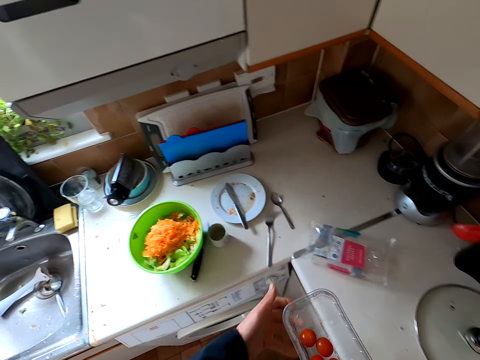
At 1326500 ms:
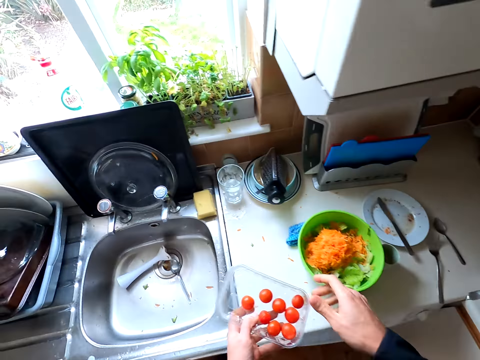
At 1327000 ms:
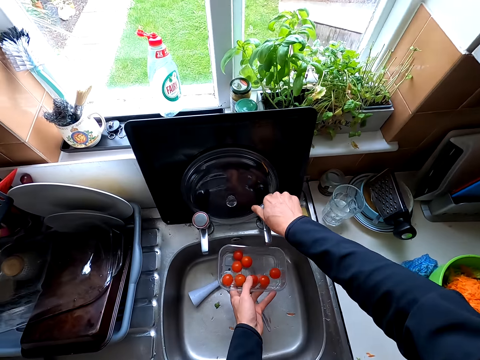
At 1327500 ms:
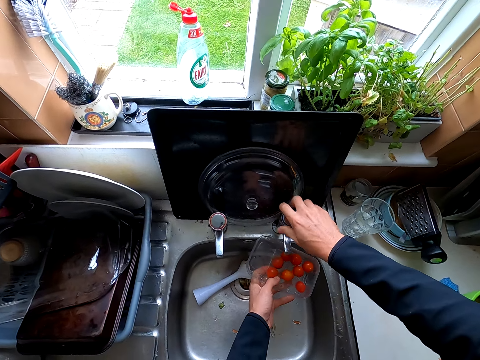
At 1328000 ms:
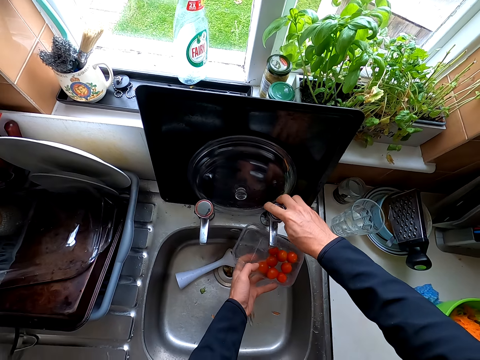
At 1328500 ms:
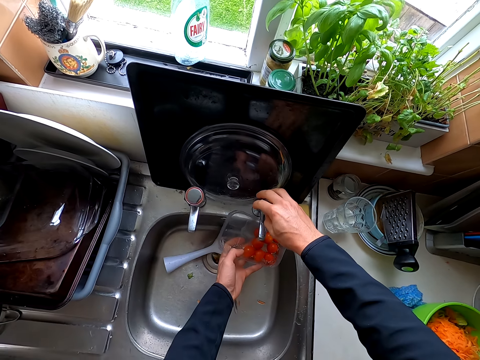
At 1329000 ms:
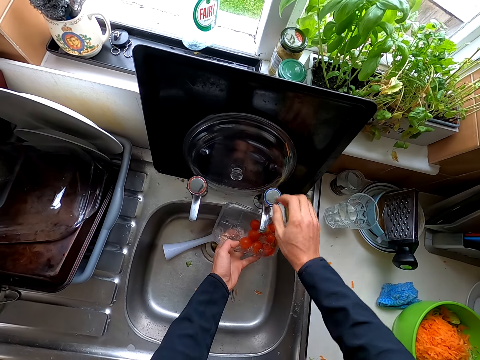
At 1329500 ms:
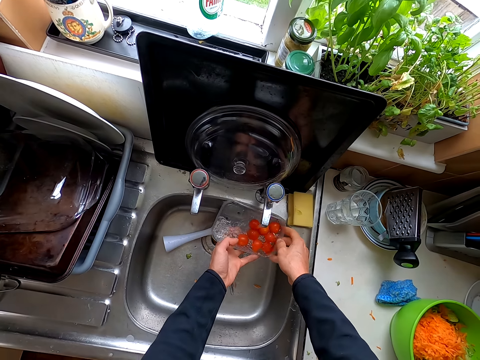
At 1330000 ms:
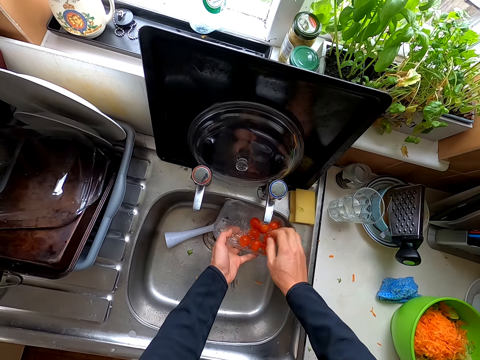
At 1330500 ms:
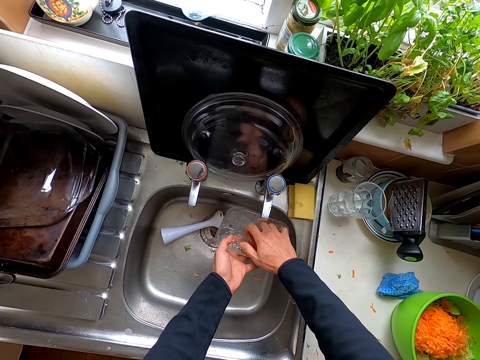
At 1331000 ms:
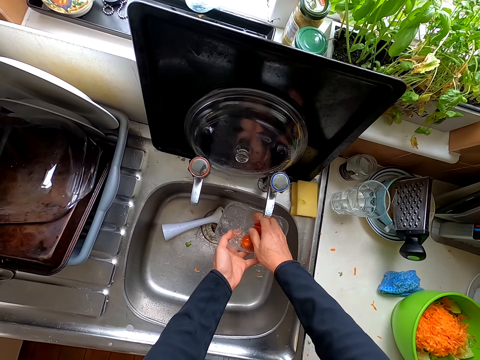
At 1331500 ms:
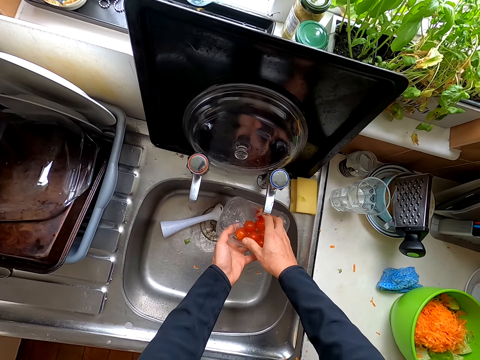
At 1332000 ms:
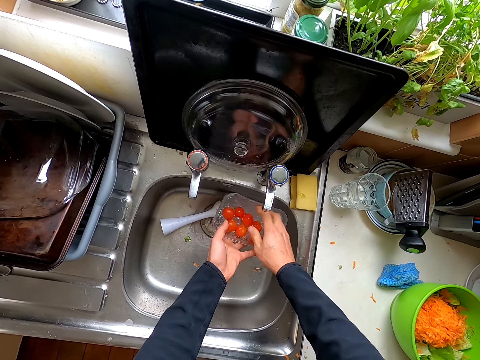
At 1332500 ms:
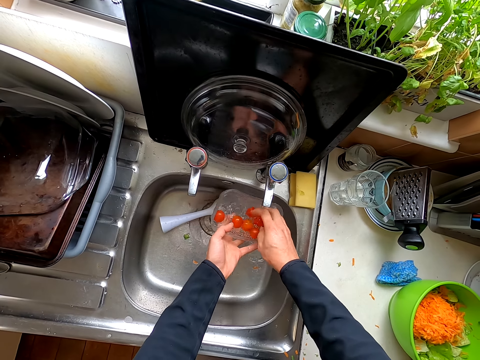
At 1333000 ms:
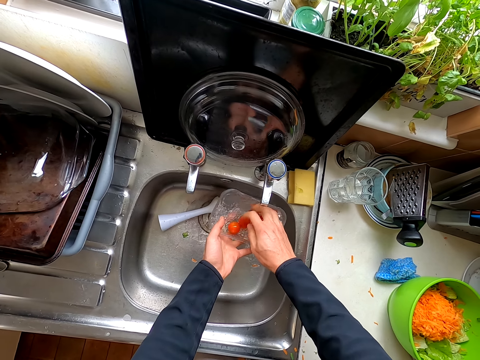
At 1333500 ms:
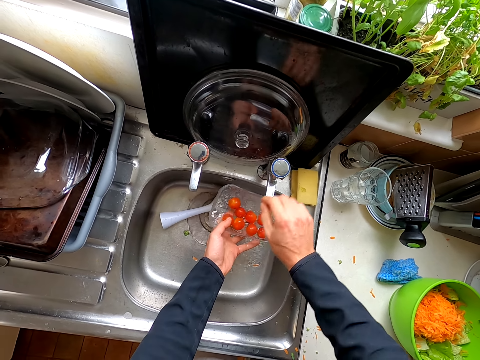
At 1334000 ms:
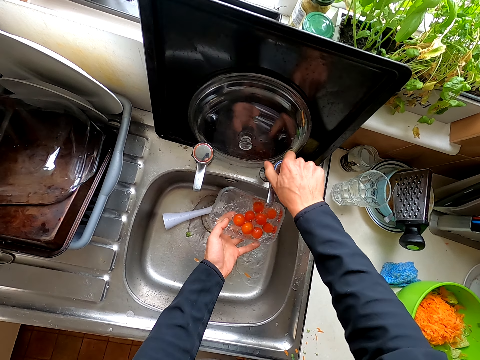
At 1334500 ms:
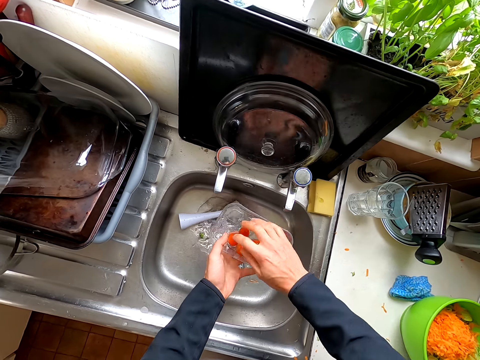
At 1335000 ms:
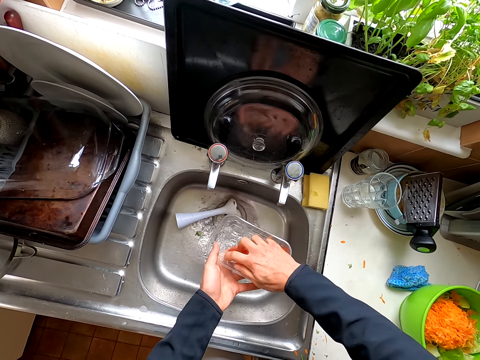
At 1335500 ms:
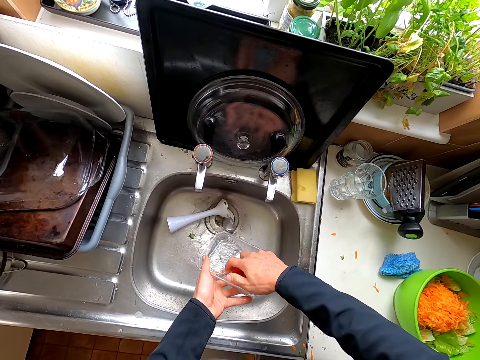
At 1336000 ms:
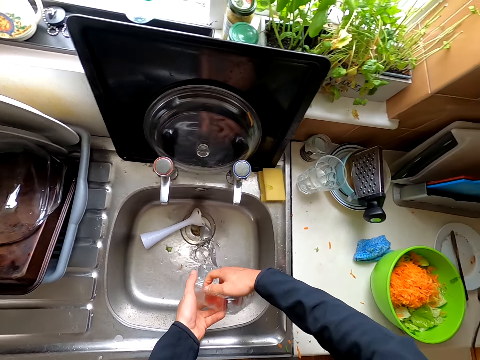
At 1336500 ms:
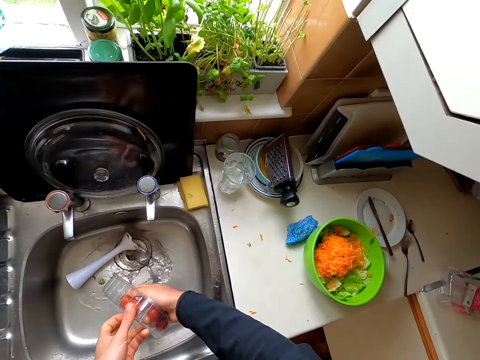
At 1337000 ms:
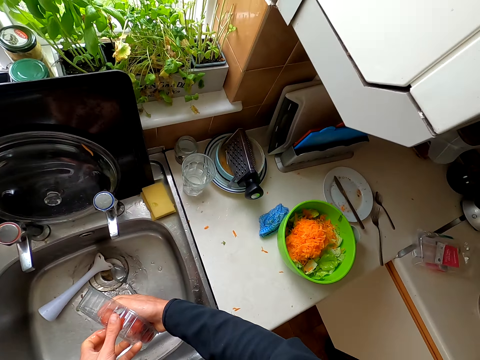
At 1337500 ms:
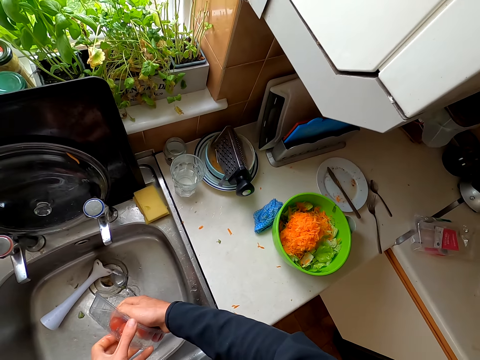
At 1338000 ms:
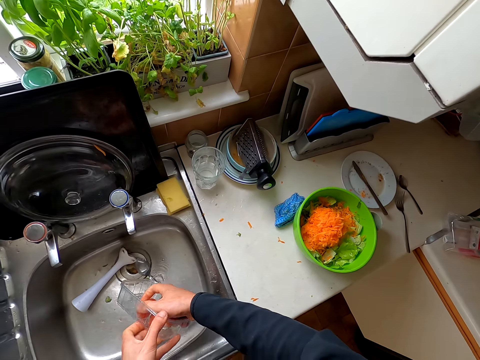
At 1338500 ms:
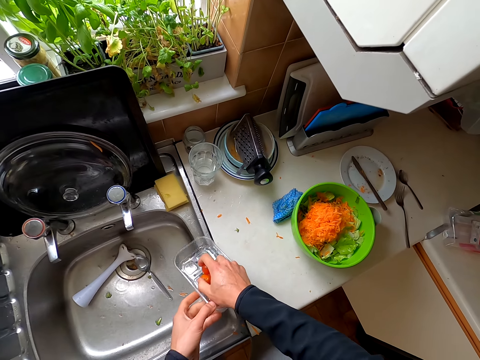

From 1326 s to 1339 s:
The camera wearer puts the paper on the table. They wash the berries in the sink. They open the tap. They put the water in the dish. They wash the tomatoes. They close the water tap. They hold the tomatoes. They pour the water.

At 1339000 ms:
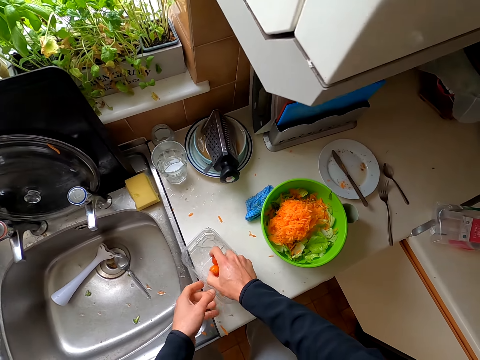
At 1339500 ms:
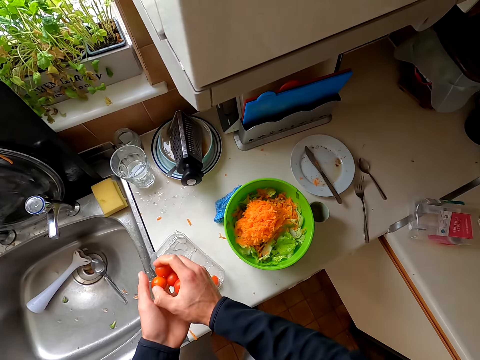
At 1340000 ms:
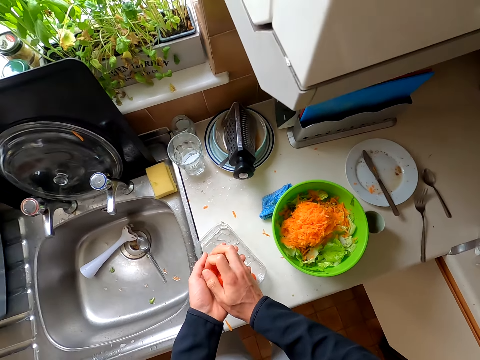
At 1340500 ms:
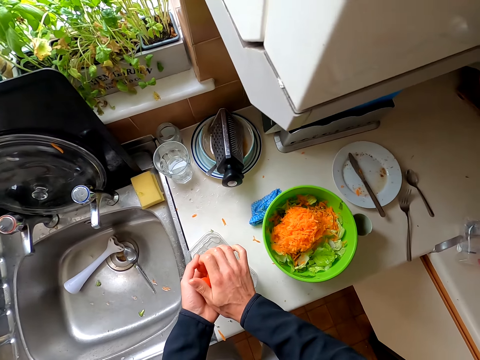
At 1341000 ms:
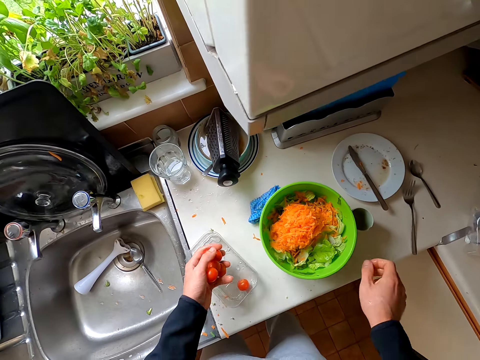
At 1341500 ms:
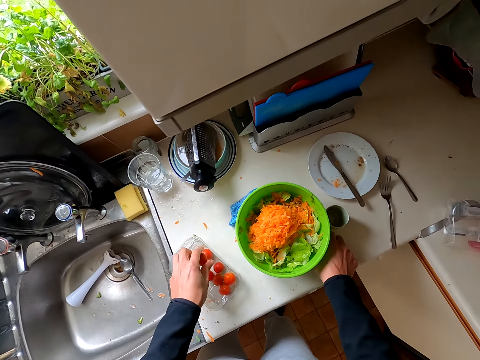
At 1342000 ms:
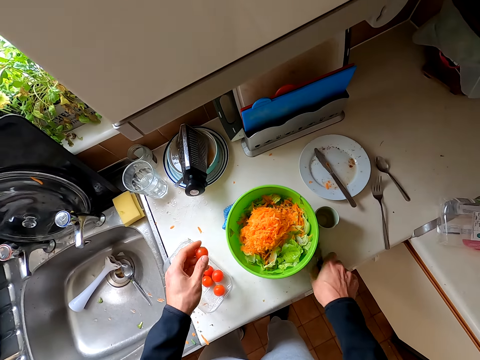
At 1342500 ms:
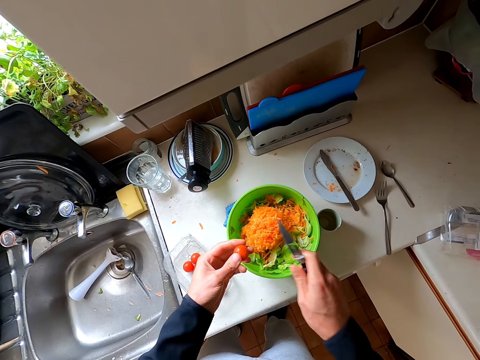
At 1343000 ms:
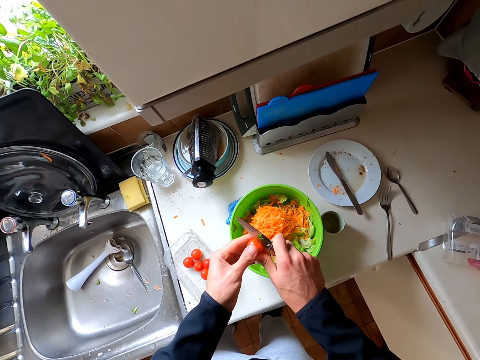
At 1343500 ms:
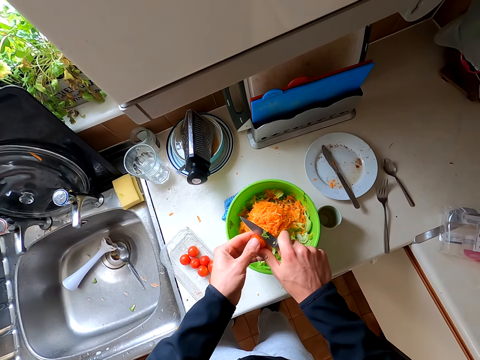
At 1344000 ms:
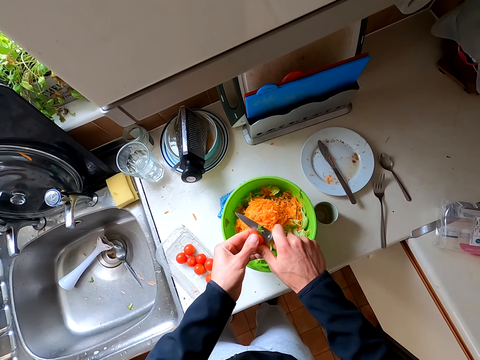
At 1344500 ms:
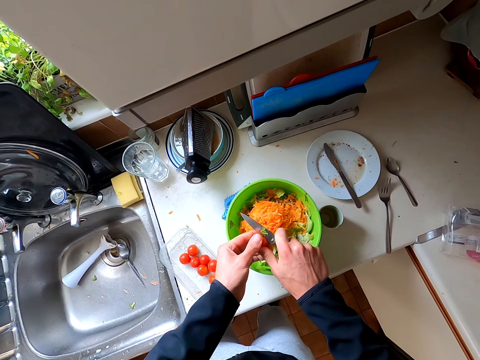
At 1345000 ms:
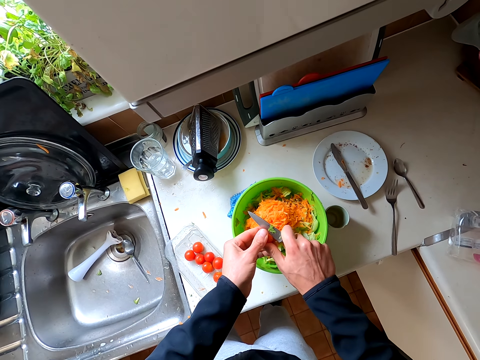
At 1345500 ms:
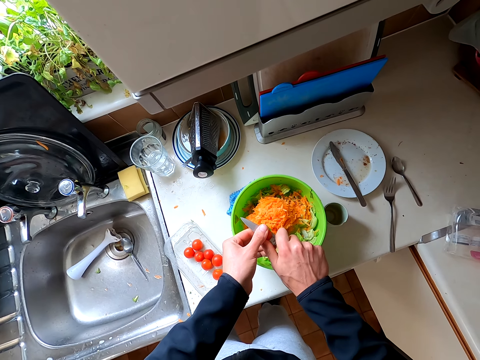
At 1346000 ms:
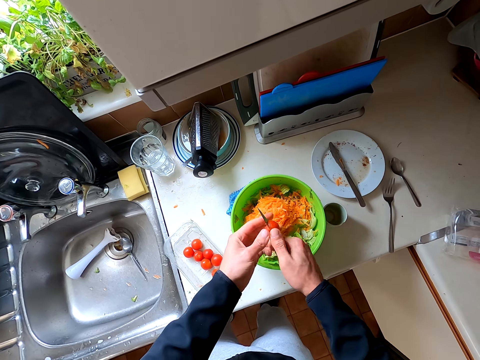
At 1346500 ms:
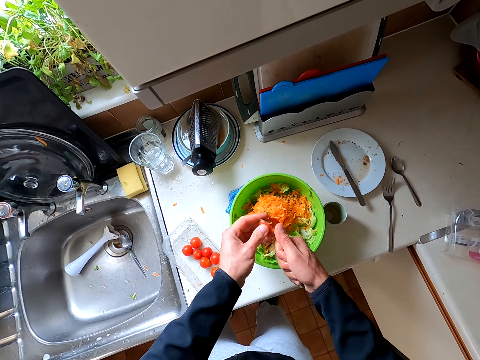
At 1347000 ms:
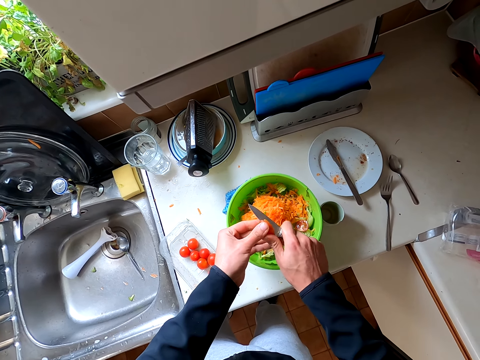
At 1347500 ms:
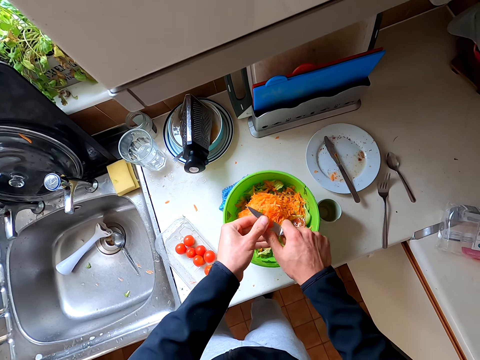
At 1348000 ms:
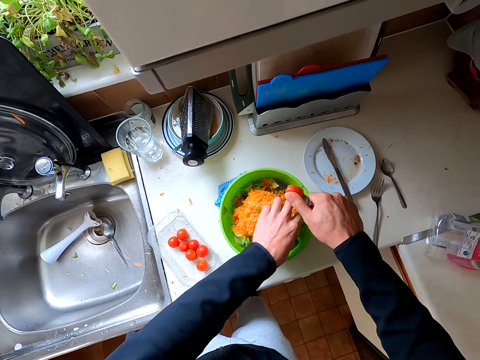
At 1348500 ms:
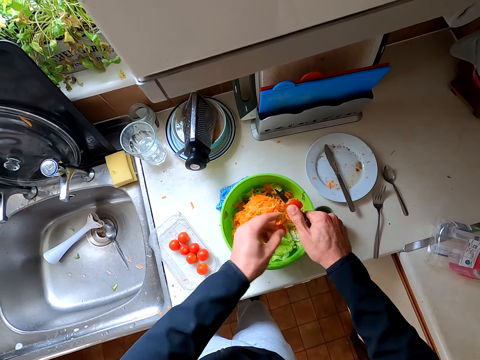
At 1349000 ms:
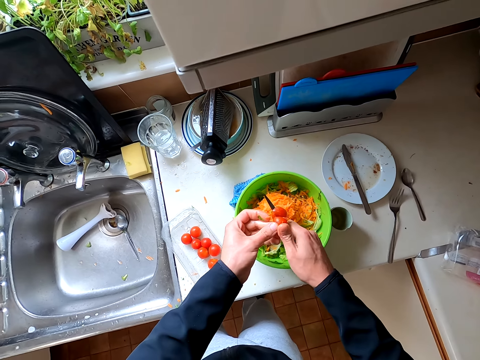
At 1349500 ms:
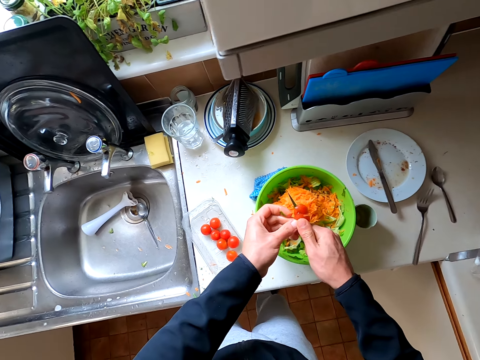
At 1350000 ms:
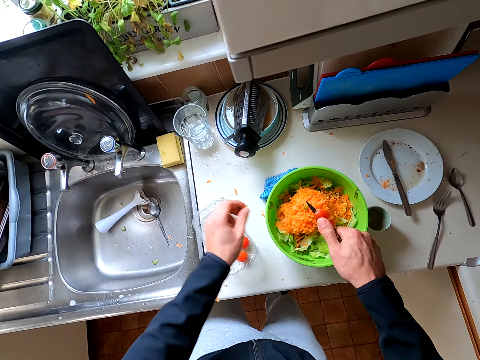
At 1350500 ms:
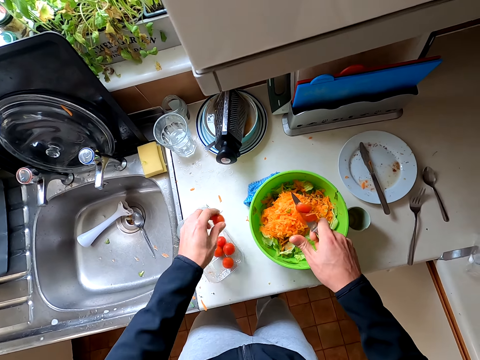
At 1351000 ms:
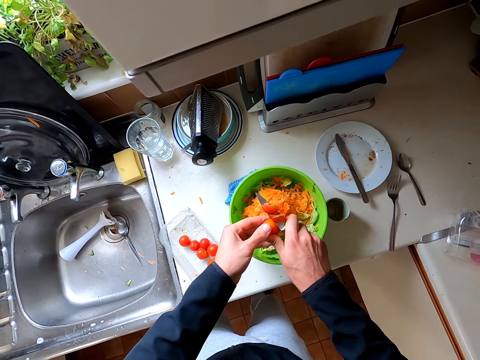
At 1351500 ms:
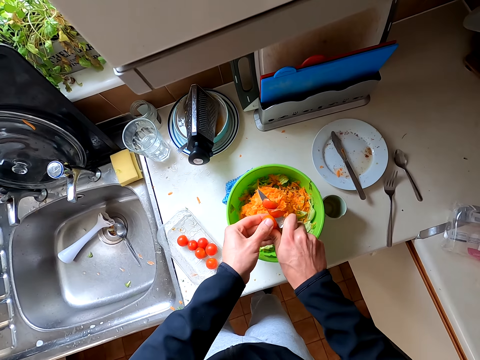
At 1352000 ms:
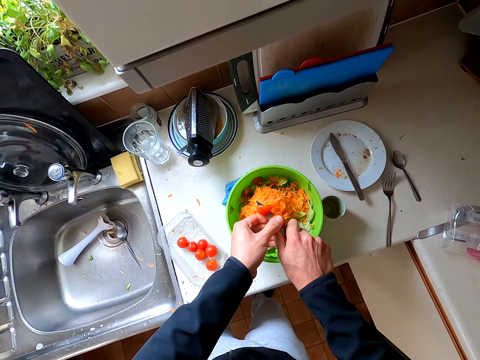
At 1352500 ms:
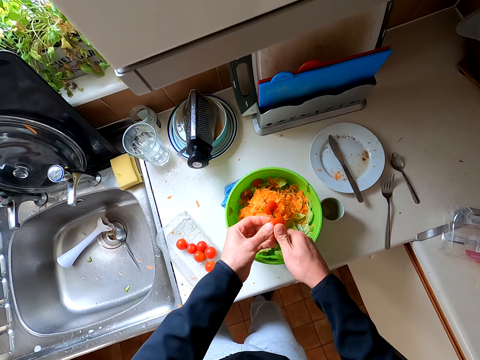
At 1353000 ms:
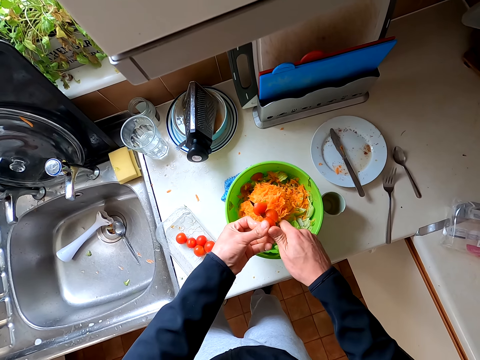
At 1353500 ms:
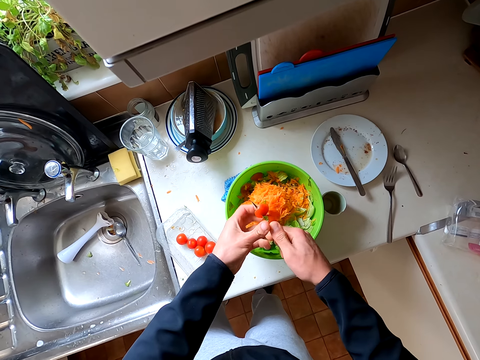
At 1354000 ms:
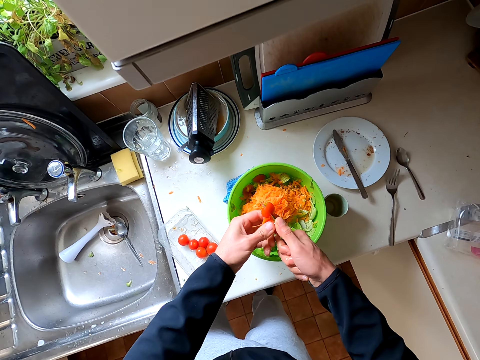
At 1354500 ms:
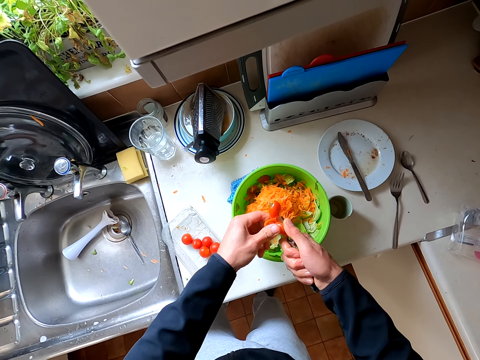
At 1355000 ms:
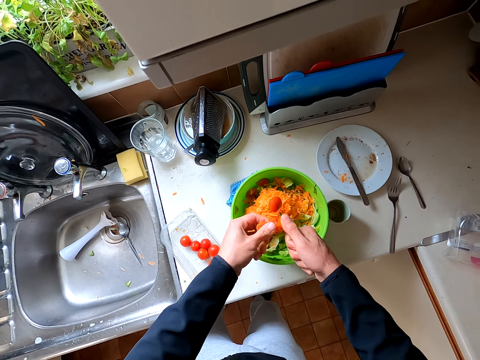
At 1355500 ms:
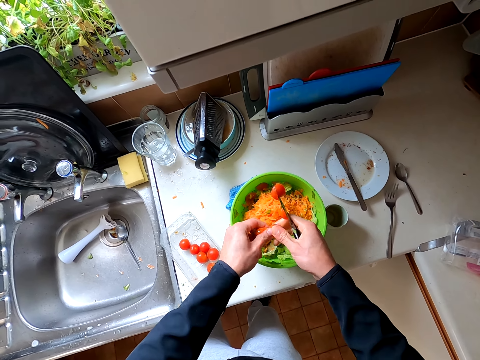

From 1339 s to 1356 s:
The camera wearer puts the dish down. They hold the tomatoes. They take a knife from the table. They cut the berries or tomato into the grated carrots. They pick up the tomato. They cut the tomato.
